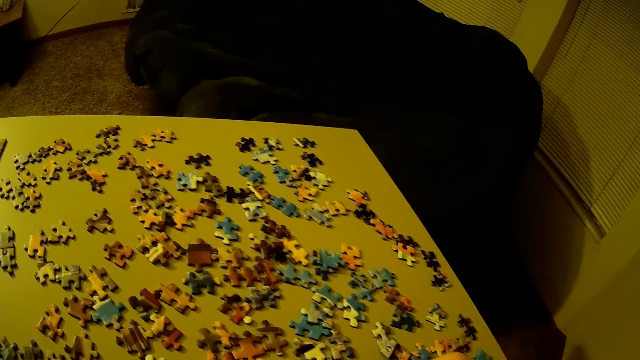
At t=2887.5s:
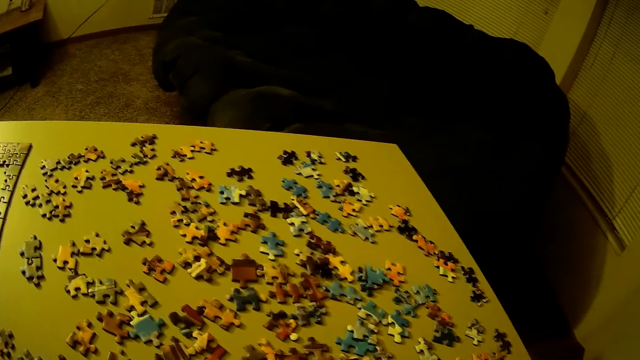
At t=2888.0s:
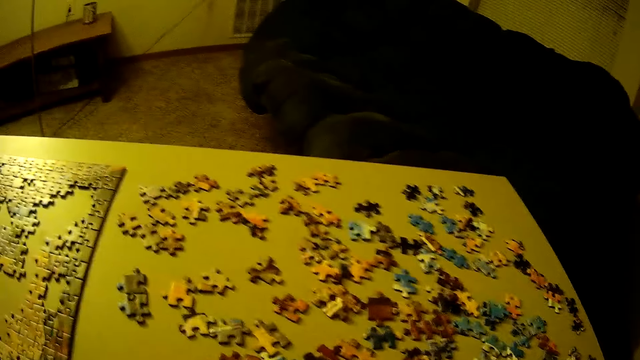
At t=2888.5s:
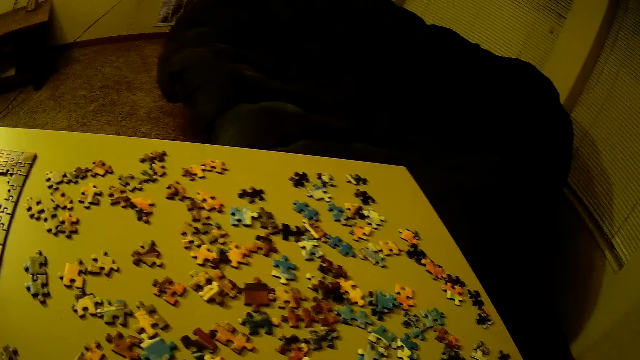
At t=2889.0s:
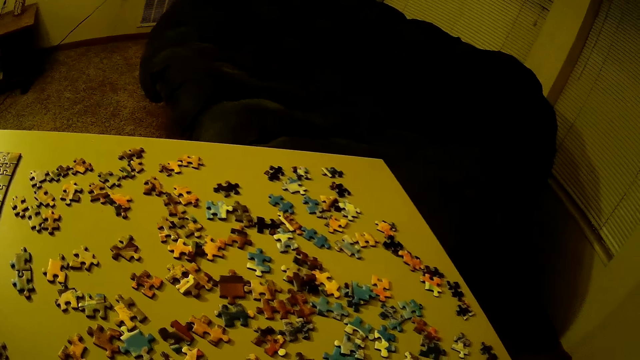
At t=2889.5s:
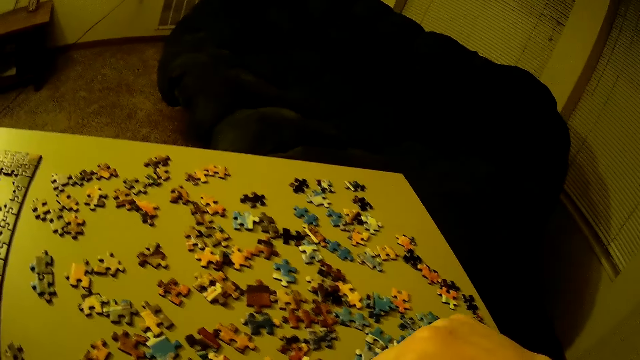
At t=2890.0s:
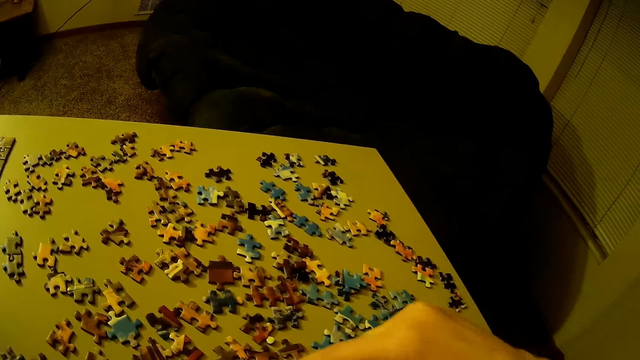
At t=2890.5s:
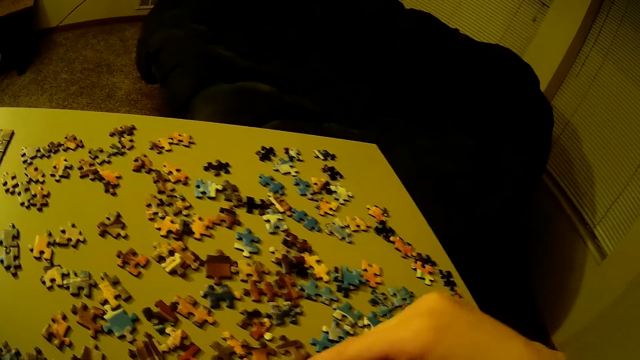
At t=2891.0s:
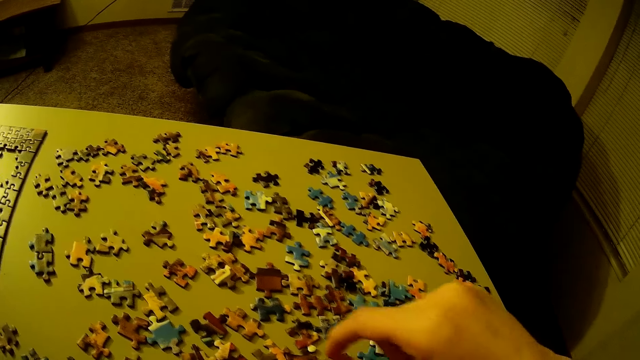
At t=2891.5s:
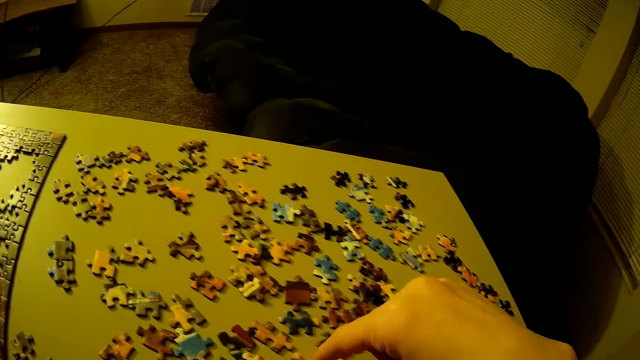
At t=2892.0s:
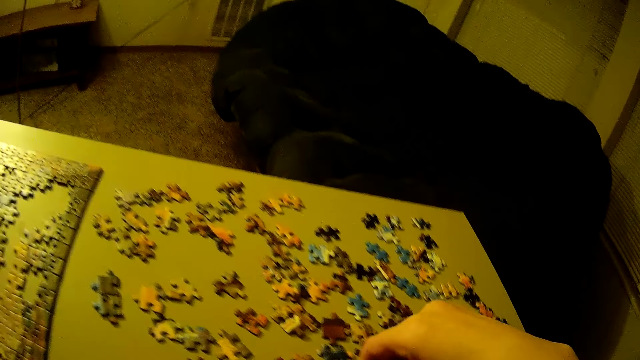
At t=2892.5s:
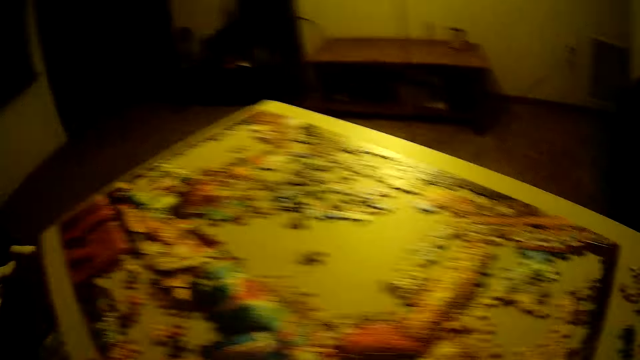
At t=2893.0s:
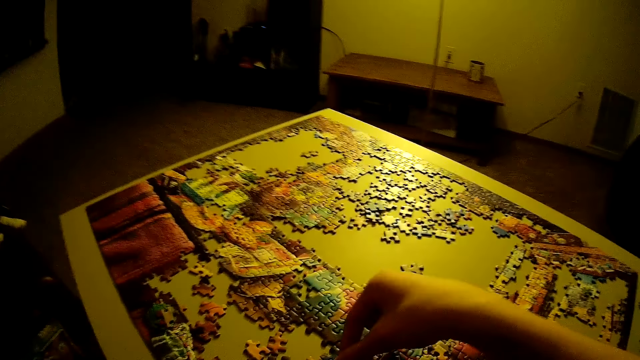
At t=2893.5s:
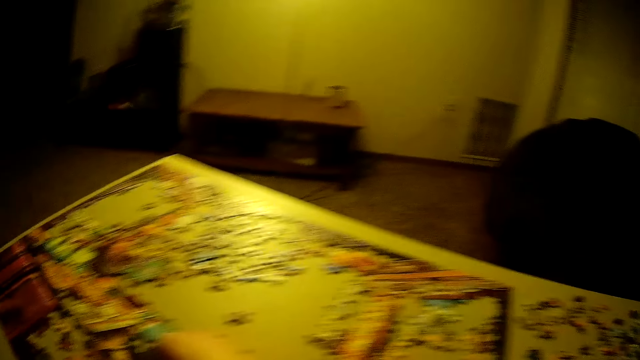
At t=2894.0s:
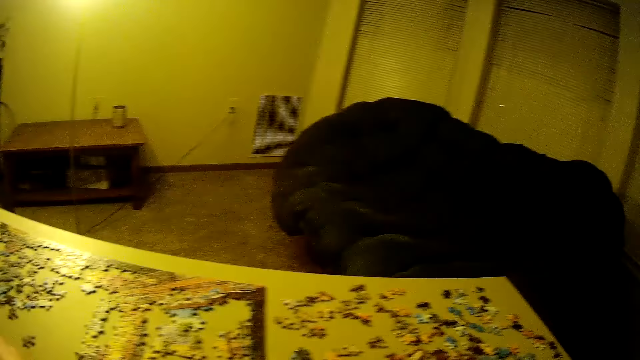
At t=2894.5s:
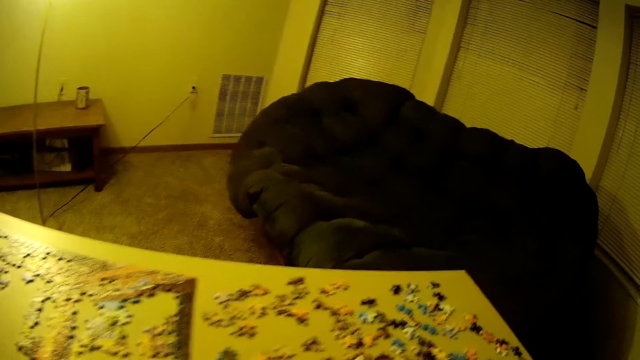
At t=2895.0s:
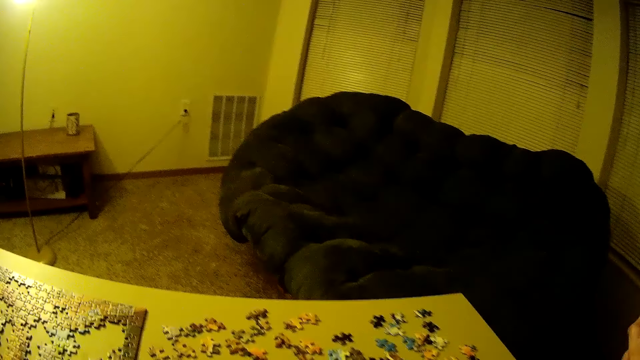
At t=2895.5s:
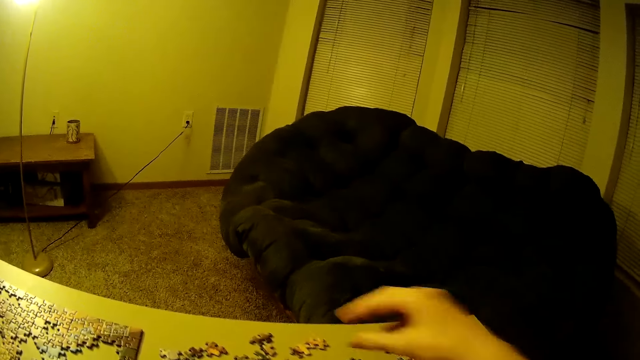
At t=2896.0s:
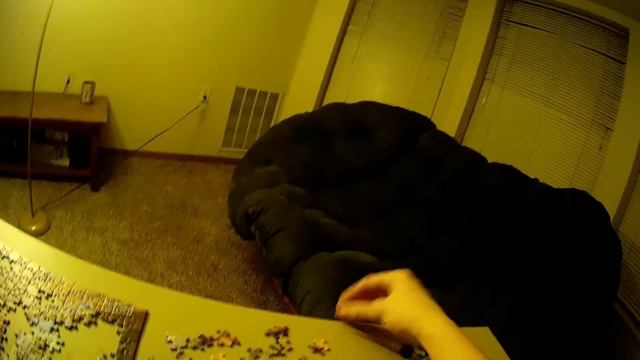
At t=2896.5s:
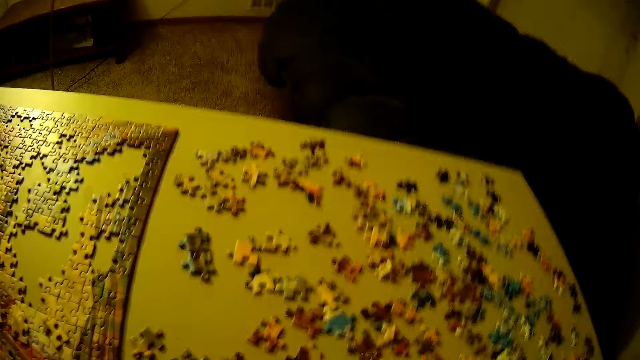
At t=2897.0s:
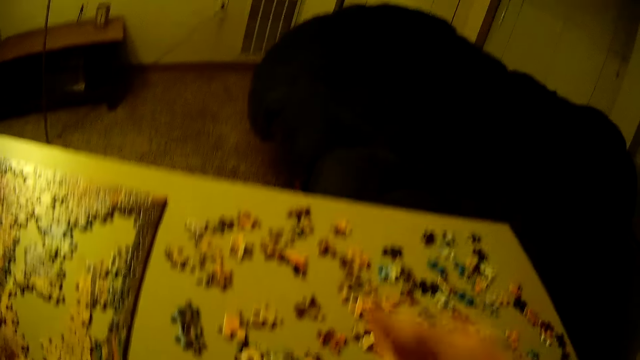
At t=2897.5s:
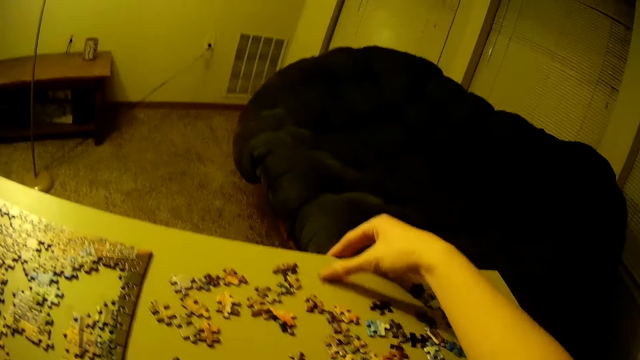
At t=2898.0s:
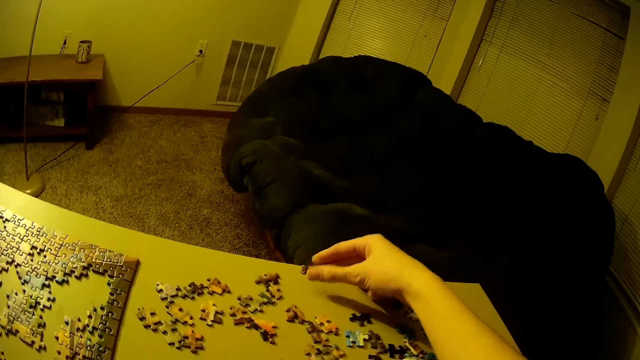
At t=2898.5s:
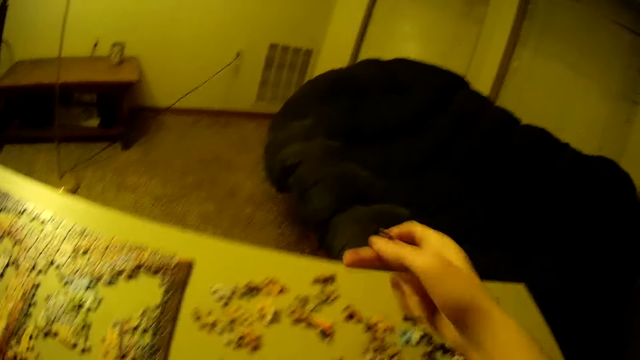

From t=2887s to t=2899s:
The camera wearer adjusts the pieces of puzzle on the table. They pick up puzzle pieces from the table. They place the pieces of puzzle on the table. They arrange the puzzle pieces. They pick up another piece of puzzle on the table.

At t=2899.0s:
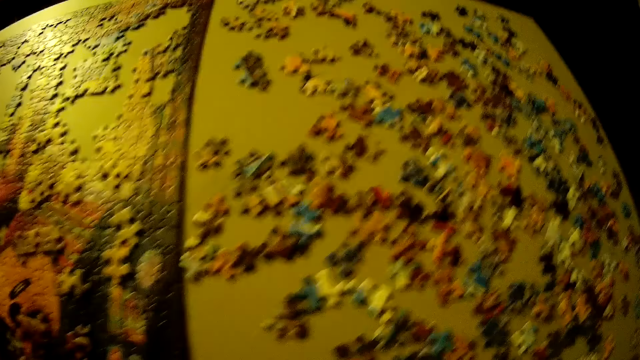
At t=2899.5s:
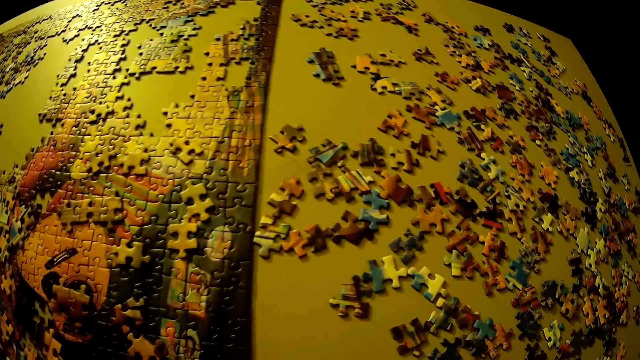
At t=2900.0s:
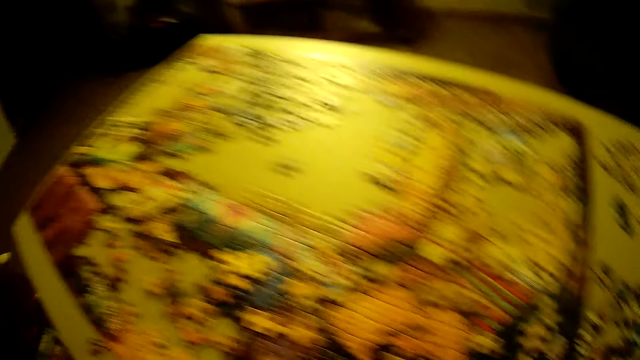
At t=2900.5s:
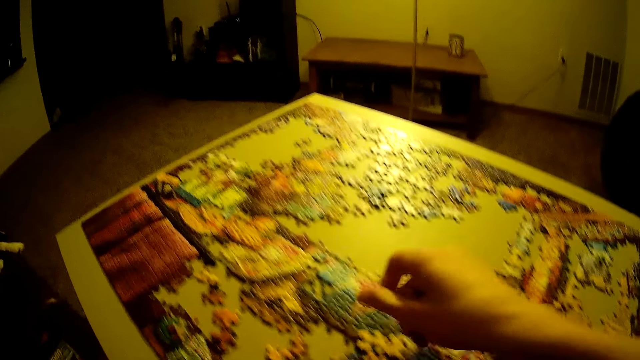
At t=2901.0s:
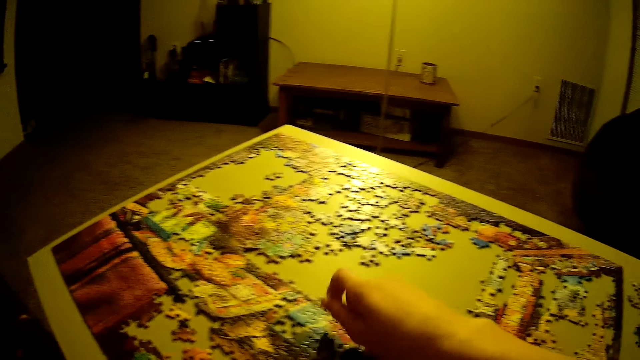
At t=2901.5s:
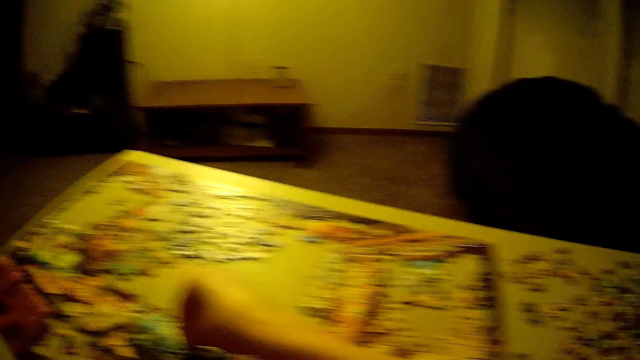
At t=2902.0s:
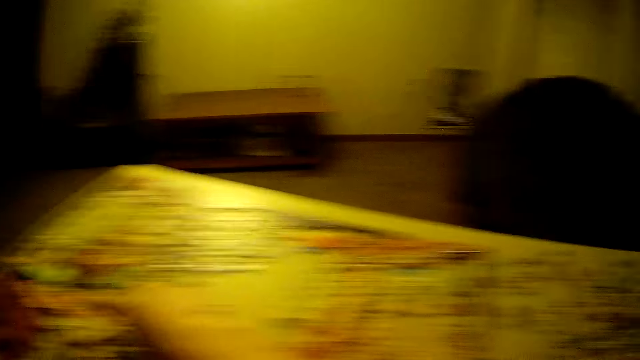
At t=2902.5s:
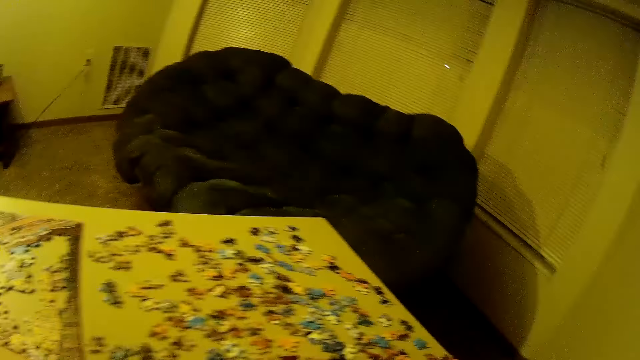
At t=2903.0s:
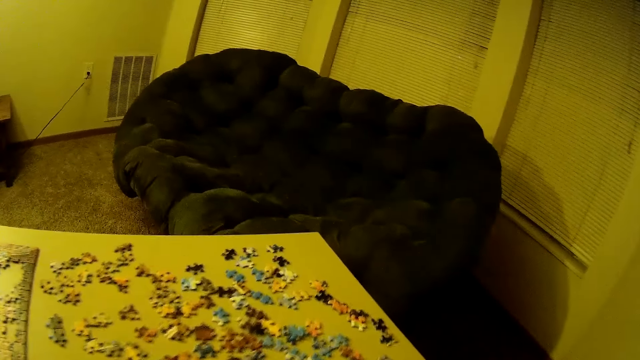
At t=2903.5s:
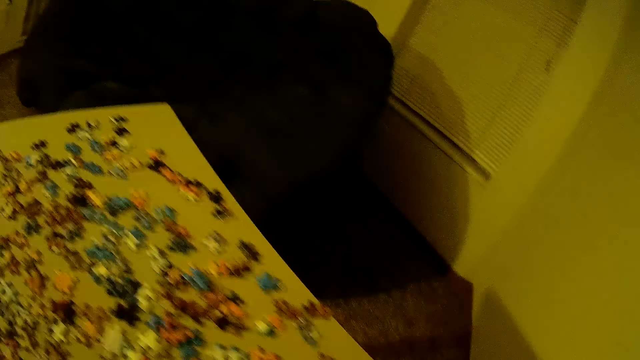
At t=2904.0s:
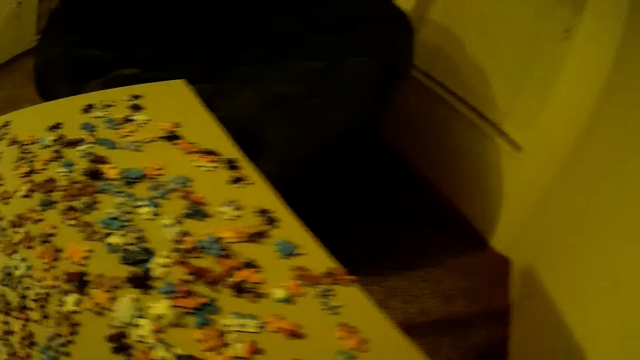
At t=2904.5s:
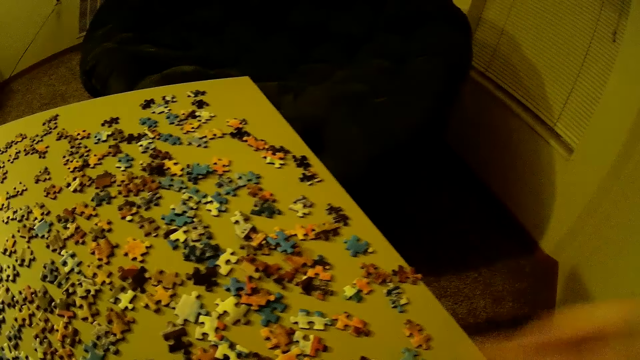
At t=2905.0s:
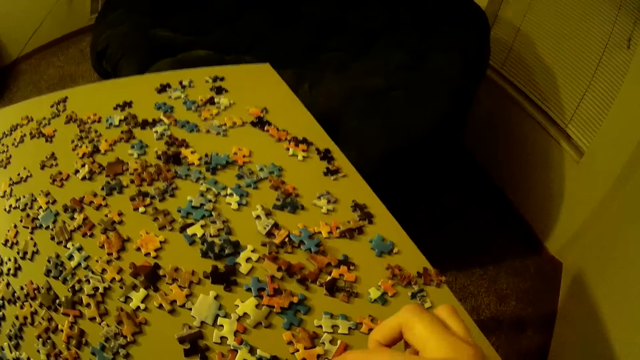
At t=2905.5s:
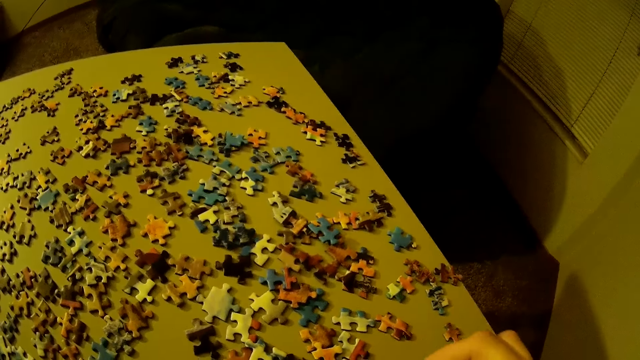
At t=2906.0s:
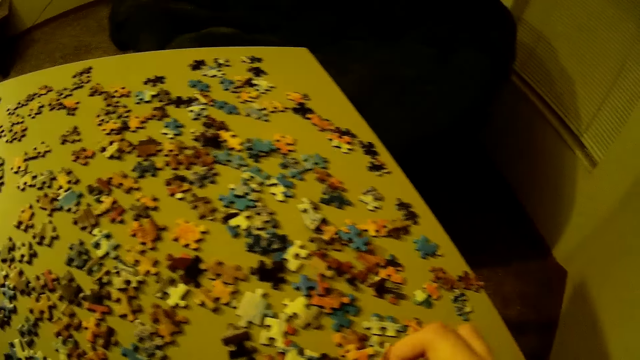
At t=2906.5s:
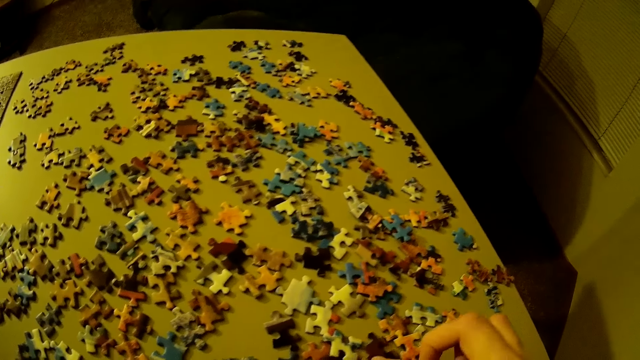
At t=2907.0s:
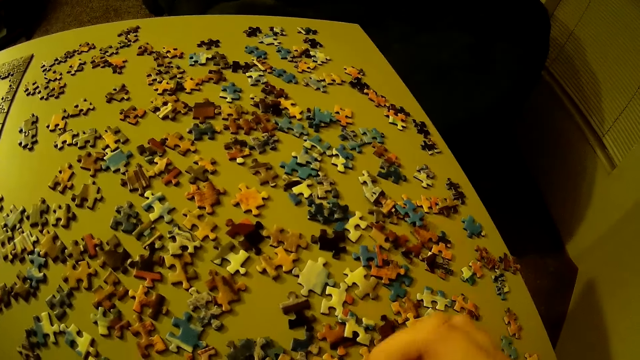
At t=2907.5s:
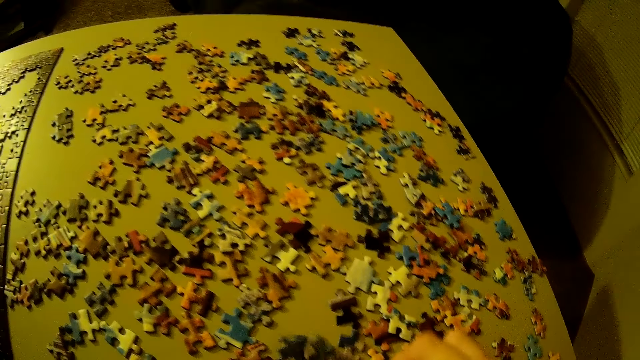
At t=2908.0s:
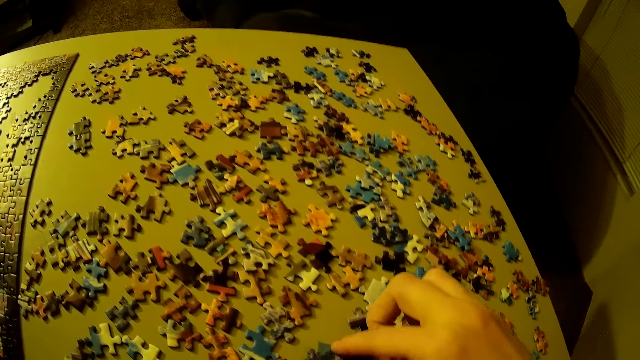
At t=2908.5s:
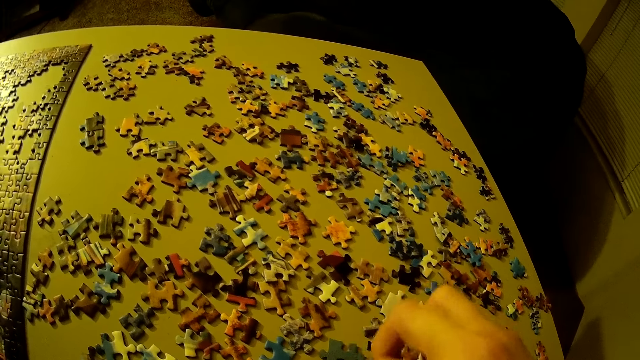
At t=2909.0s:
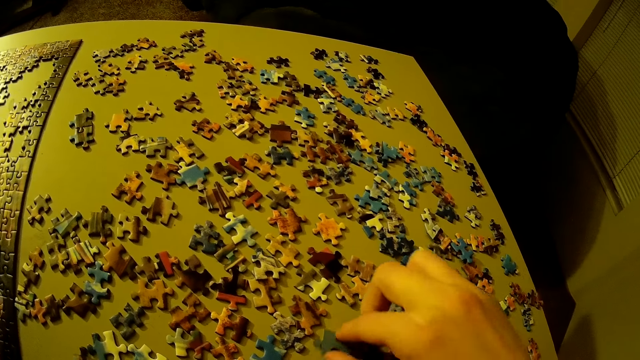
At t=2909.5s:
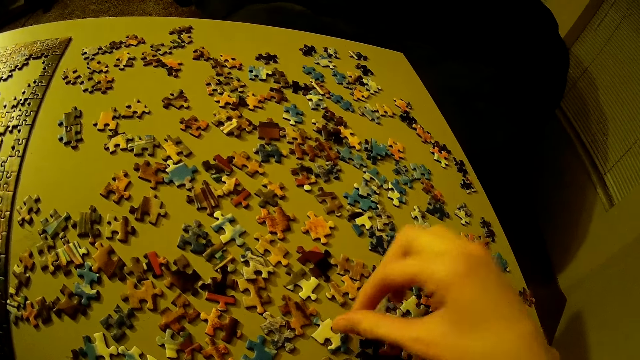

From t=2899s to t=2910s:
The camera wearer places the pieces of puzzle on the table. They adjust the pieces of puzzle on the table. They pick up puzzle pieces from the table.
